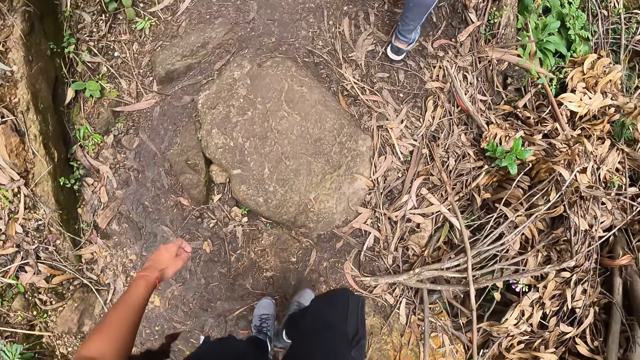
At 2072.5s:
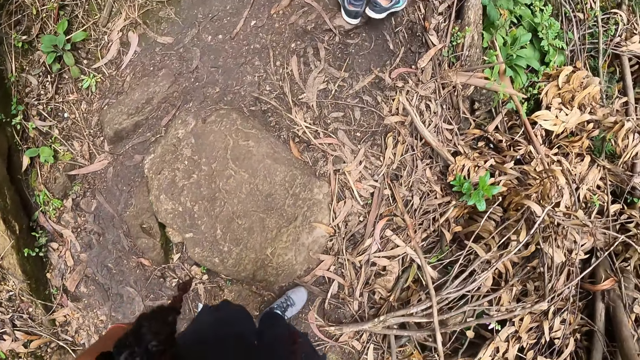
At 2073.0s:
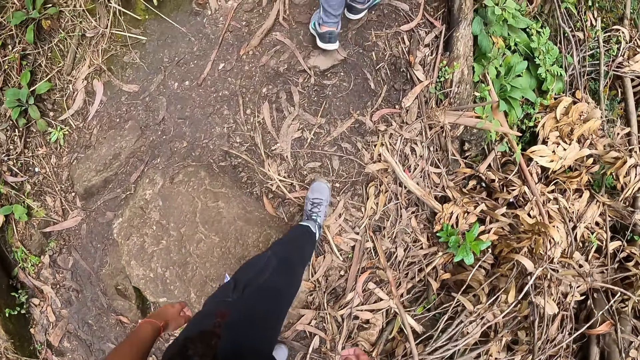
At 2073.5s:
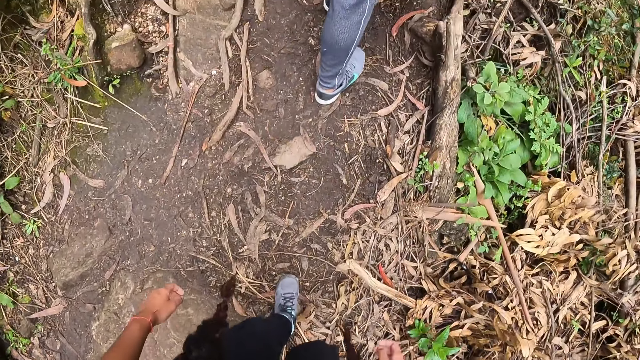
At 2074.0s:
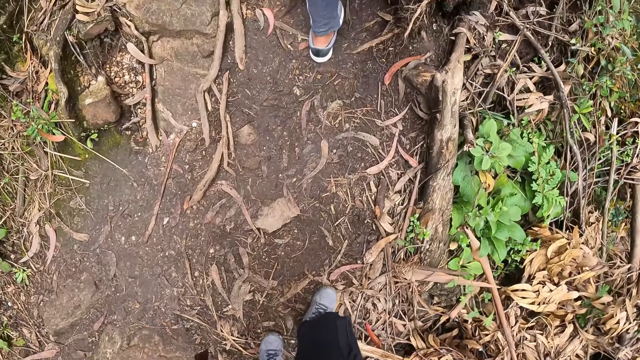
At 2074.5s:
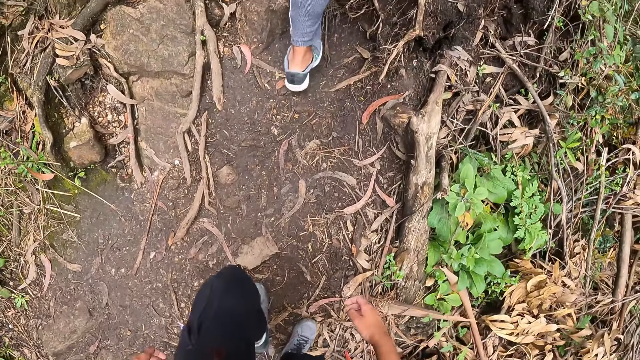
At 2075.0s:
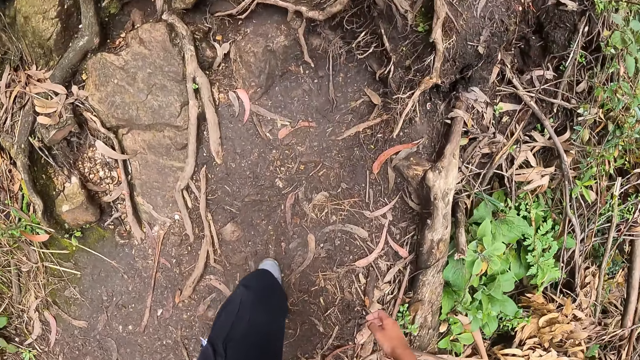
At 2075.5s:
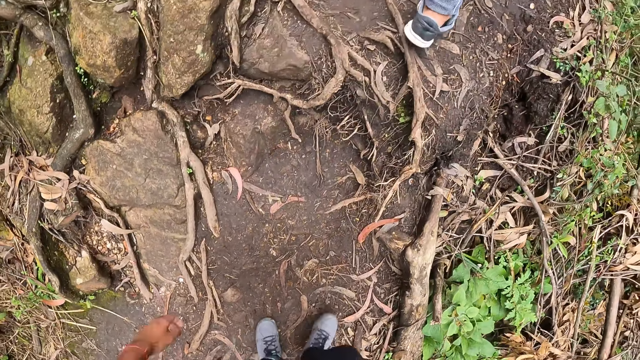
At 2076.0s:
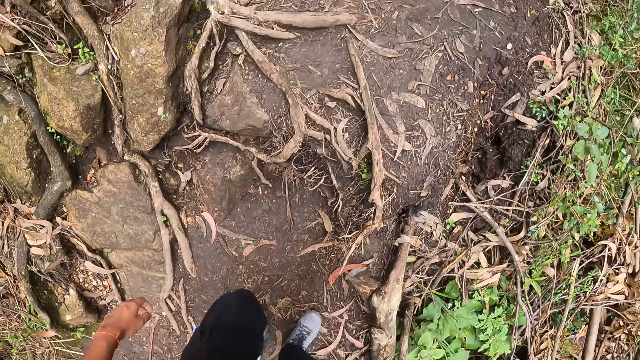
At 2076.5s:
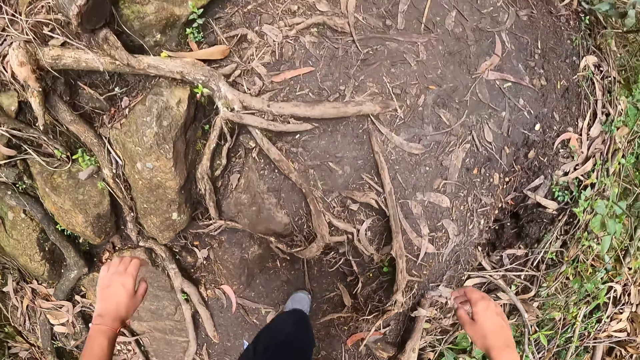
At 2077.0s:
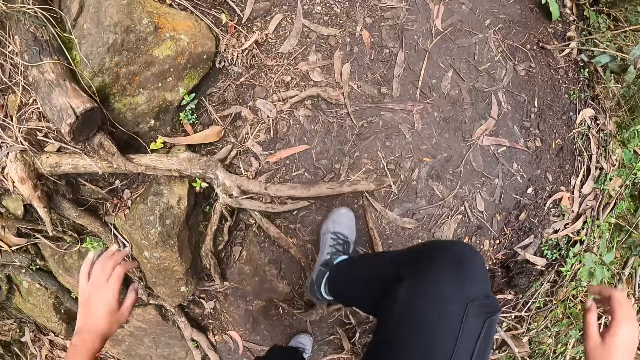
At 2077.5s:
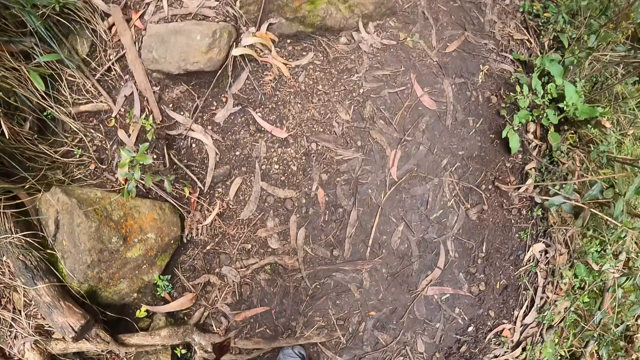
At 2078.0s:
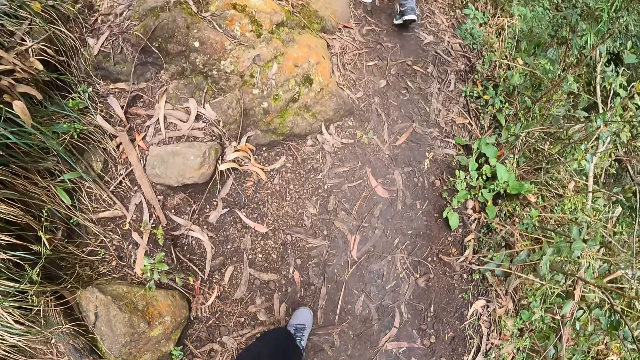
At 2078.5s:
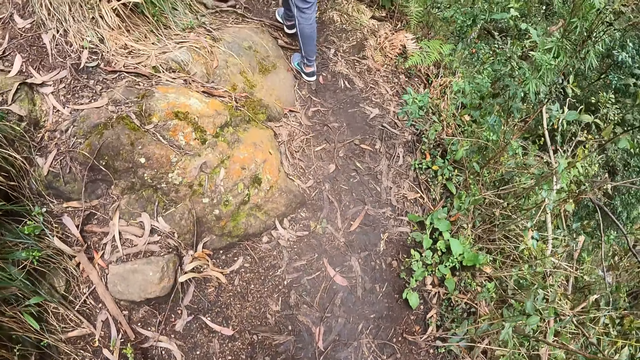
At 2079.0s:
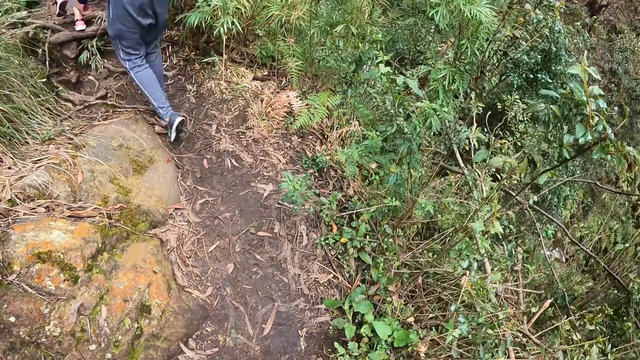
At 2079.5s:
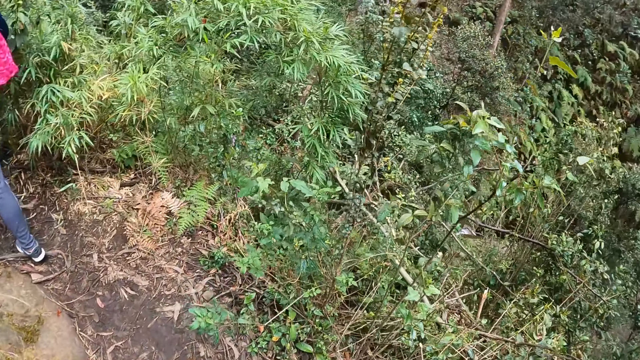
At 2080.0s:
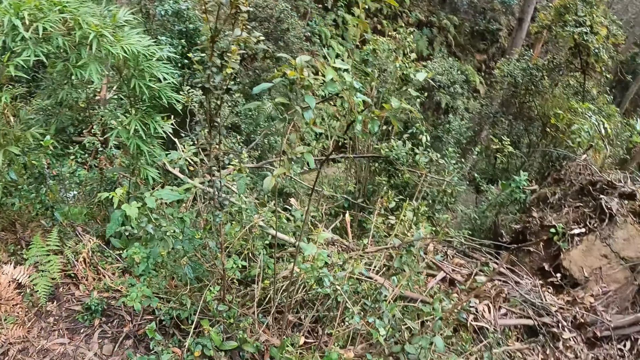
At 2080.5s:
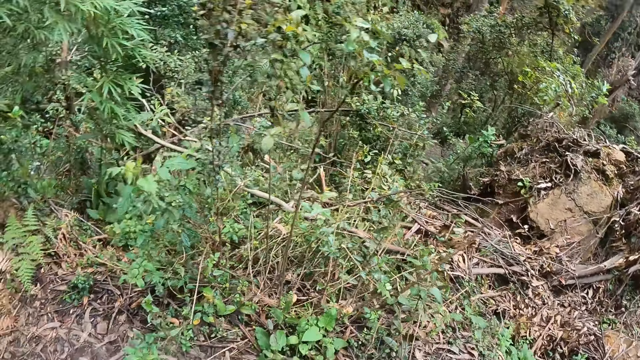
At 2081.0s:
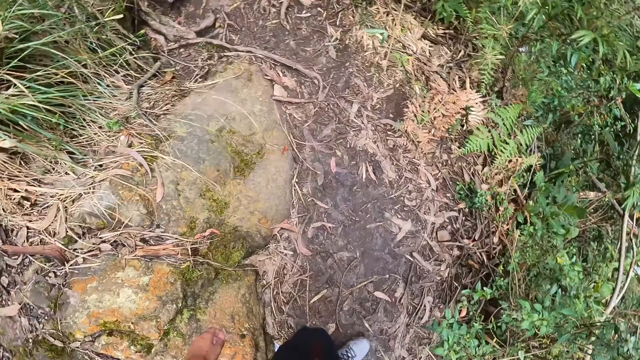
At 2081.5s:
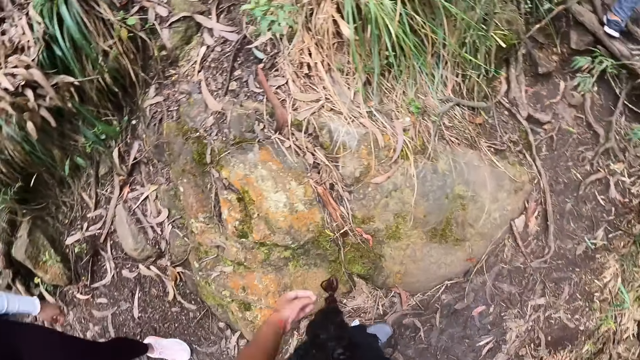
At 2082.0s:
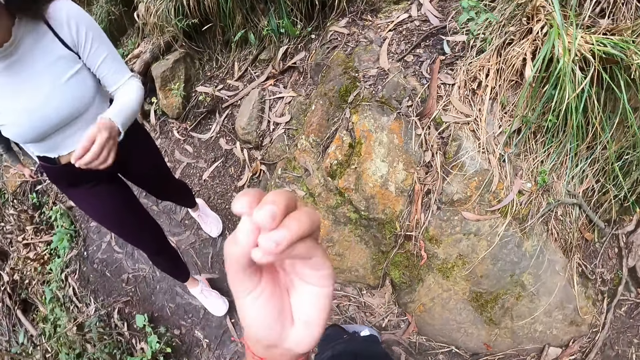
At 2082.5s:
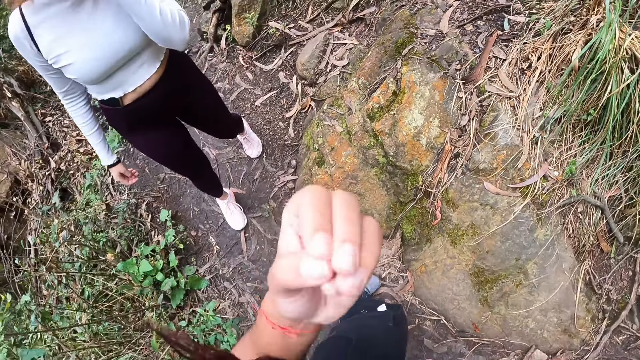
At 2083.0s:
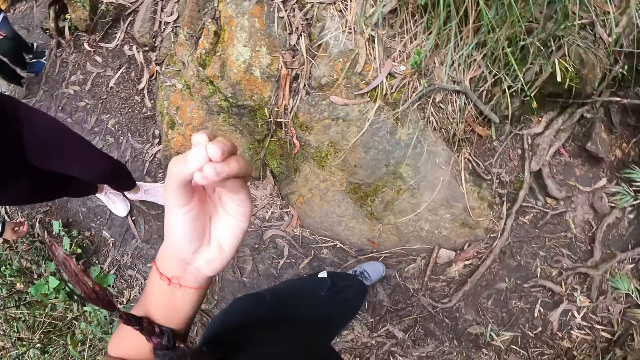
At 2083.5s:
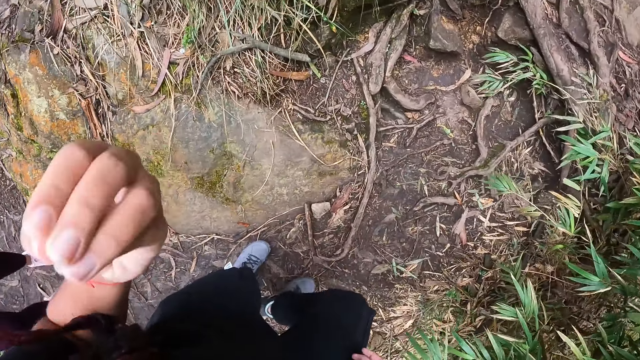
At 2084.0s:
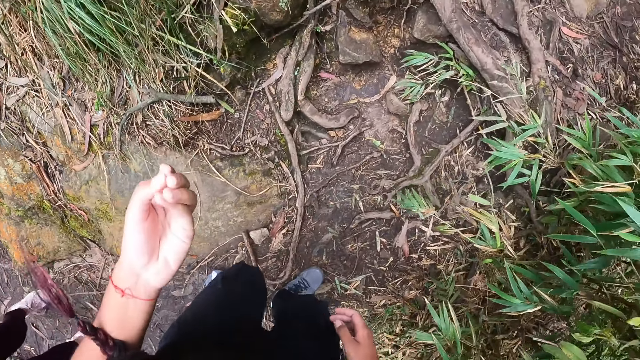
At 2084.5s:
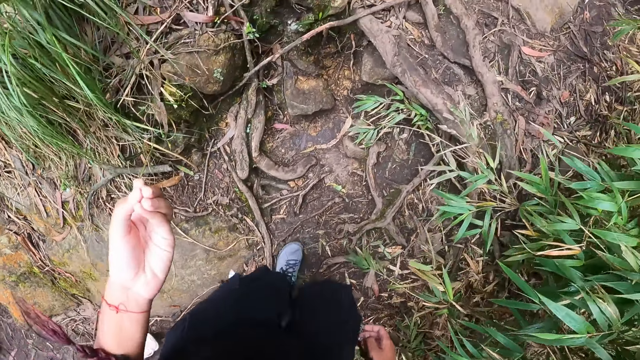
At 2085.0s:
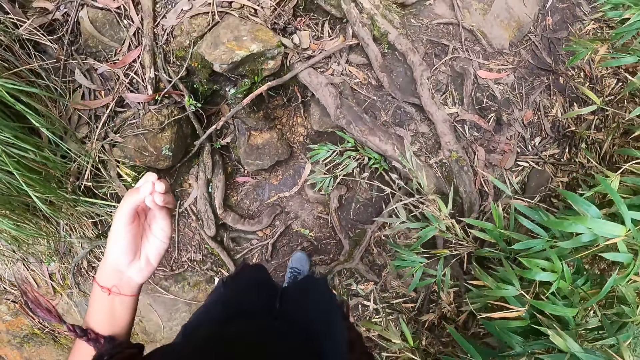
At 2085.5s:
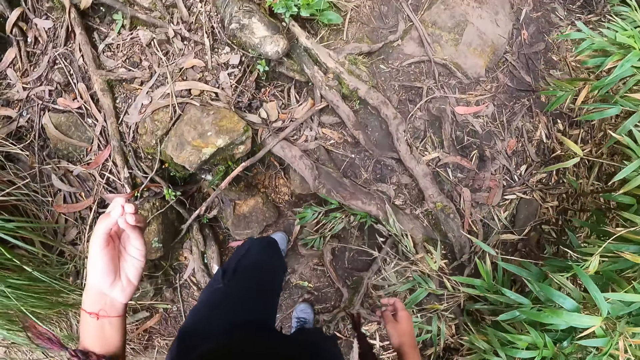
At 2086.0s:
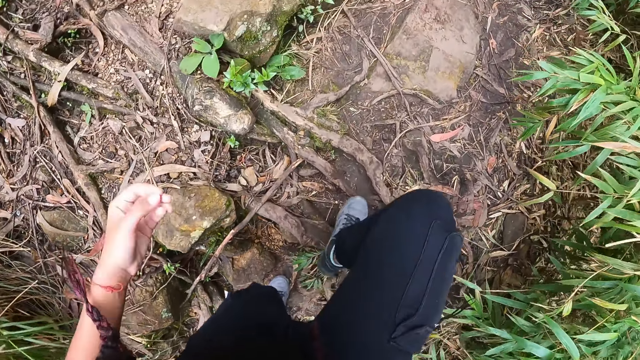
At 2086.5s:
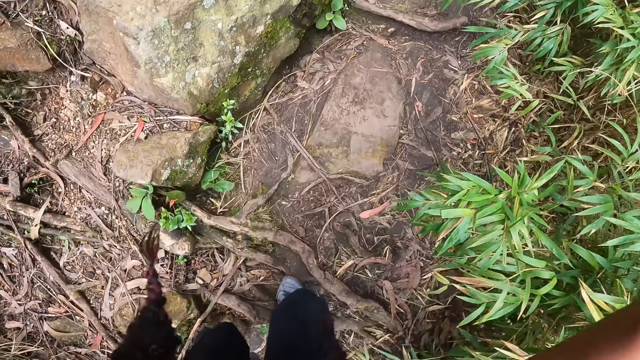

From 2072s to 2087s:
The camera wearer turns. She turns back. She turns. The woman raises her left hand. The camera wearer interacts with the woman and gesticulates with her left hand. She turns back. She walks.

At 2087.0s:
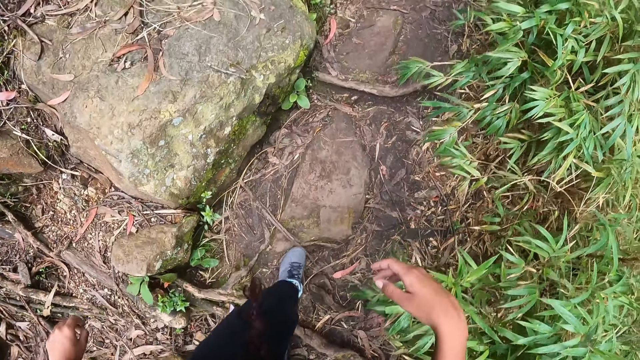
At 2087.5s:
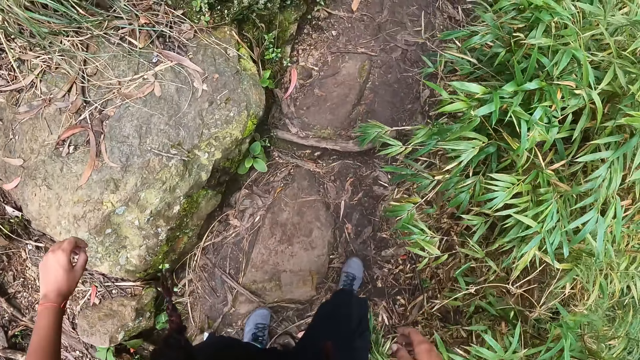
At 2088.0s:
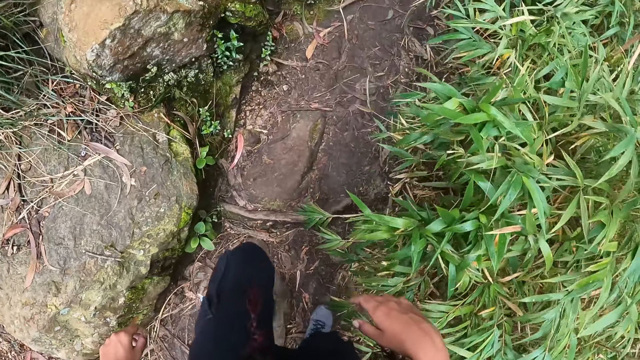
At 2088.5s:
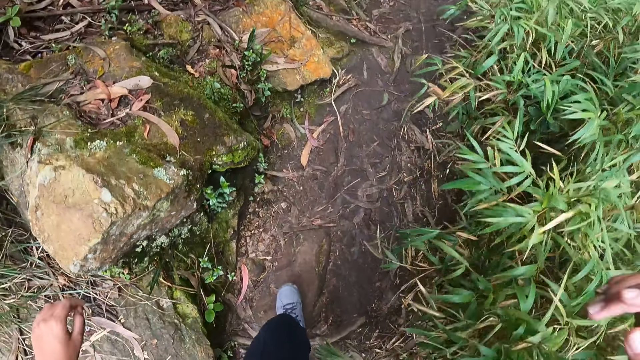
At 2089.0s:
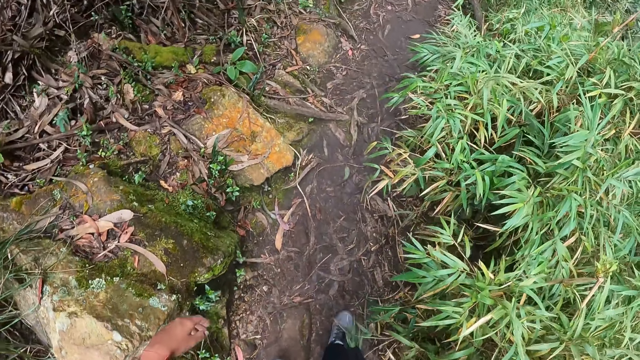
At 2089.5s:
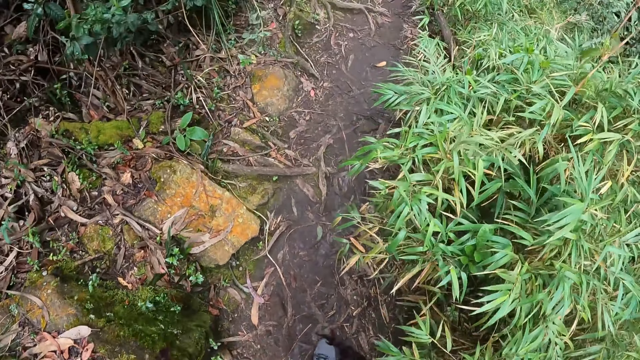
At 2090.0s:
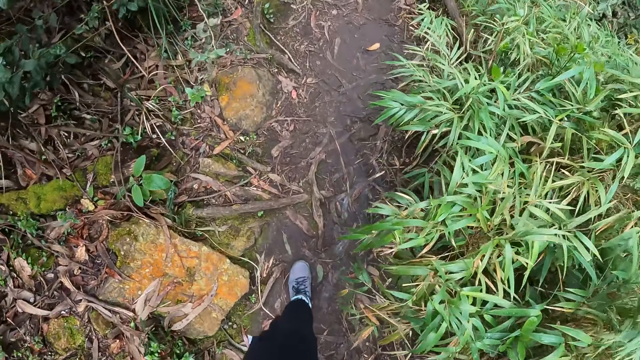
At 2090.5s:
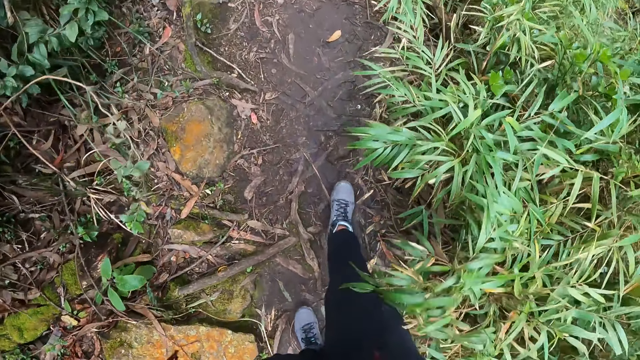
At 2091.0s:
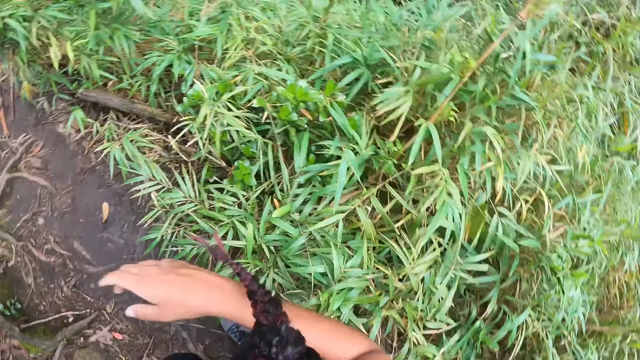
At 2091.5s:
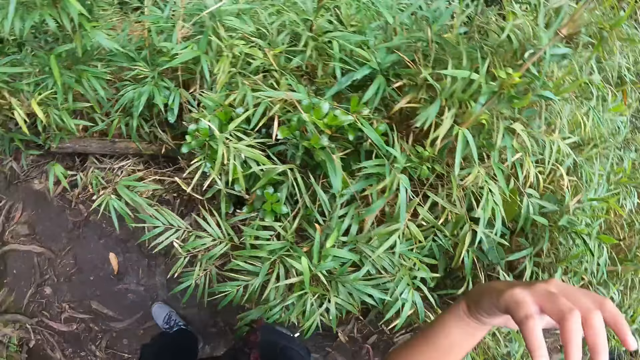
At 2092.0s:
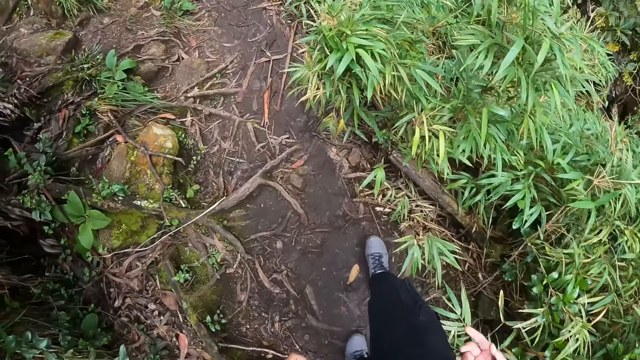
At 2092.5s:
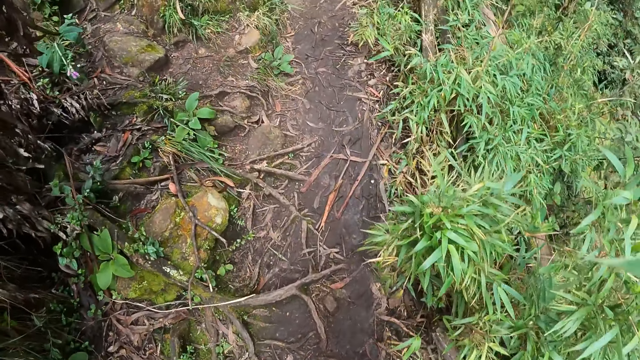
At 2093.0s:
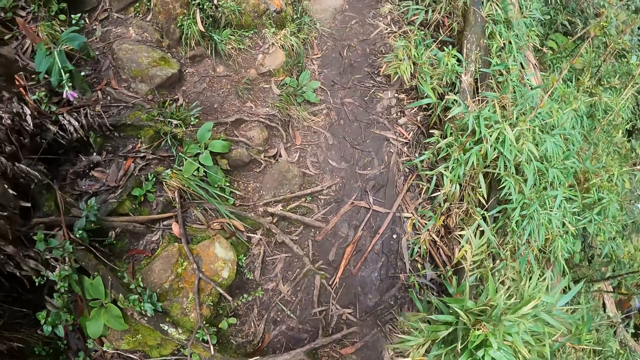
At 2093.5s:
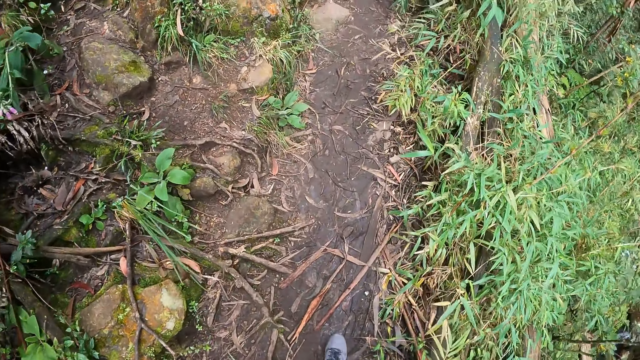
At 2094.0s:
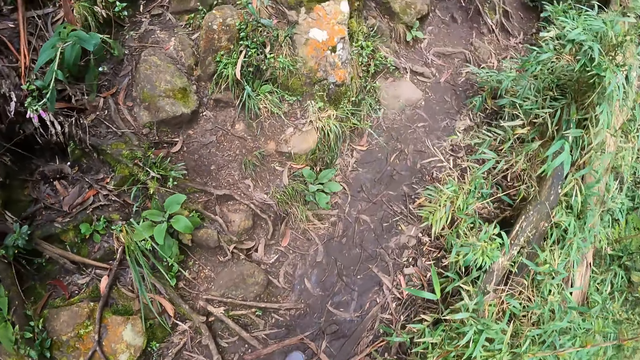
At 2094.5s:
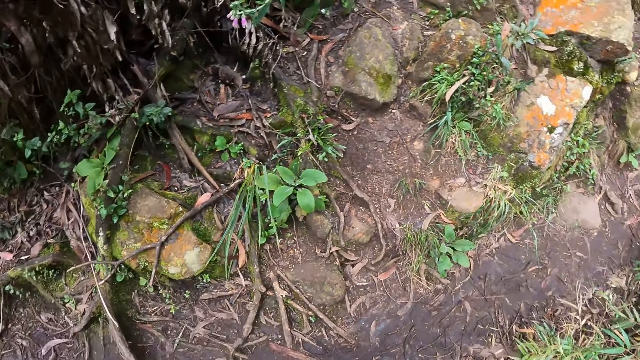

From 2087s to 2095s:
The camera wearer turns. She gesticulates with her right hand. She turns back.
